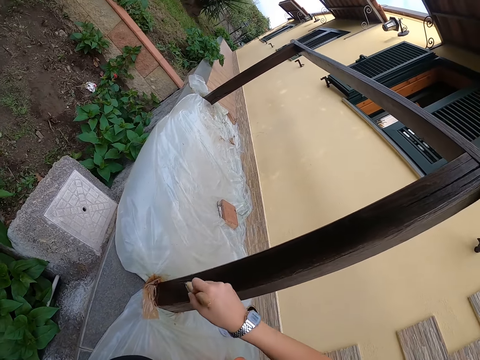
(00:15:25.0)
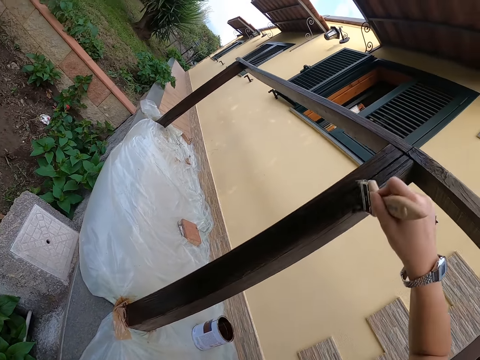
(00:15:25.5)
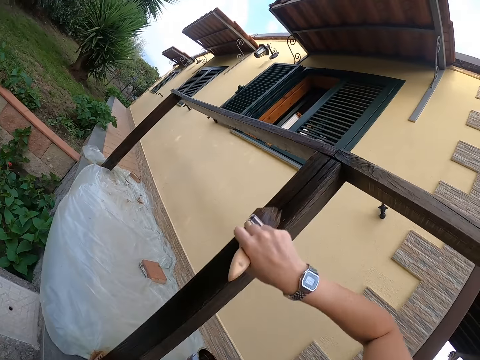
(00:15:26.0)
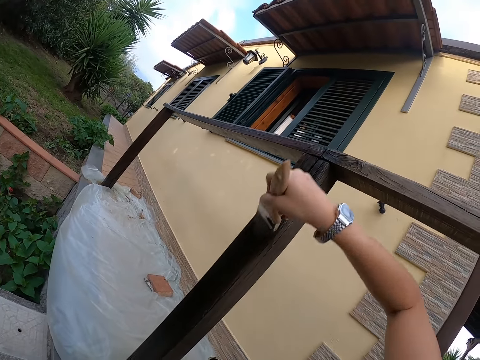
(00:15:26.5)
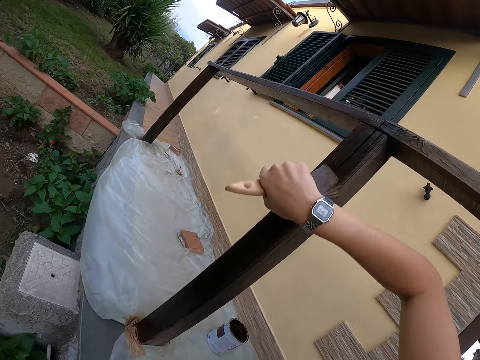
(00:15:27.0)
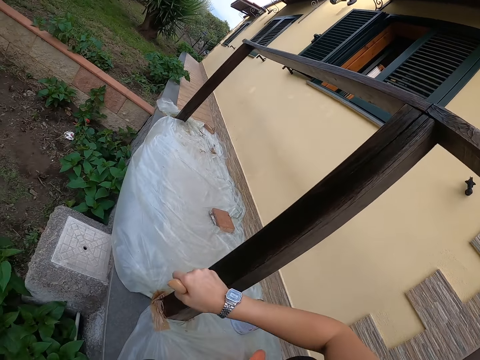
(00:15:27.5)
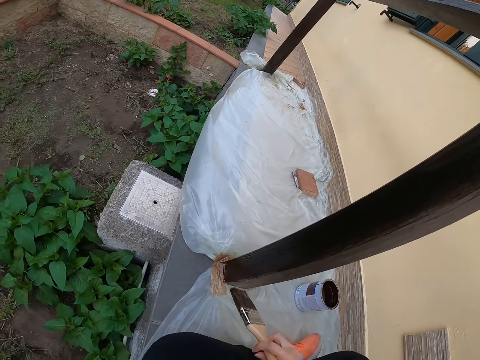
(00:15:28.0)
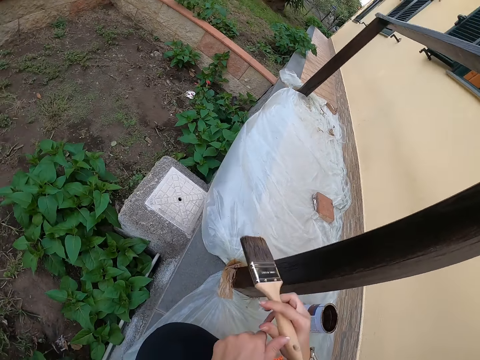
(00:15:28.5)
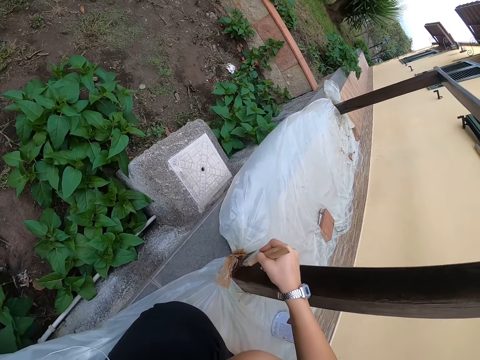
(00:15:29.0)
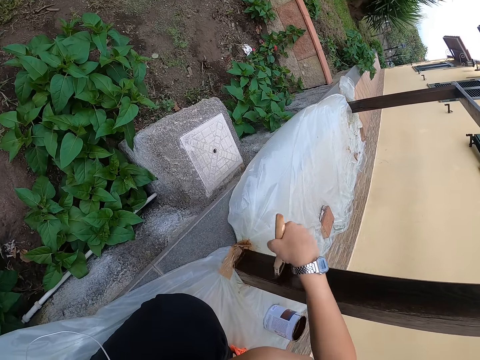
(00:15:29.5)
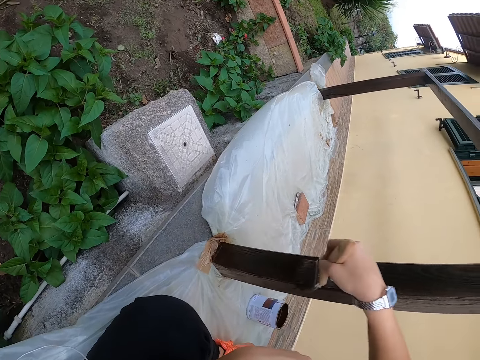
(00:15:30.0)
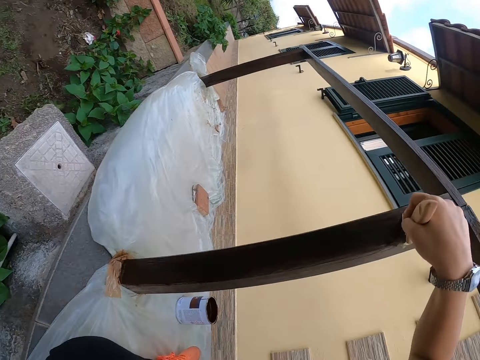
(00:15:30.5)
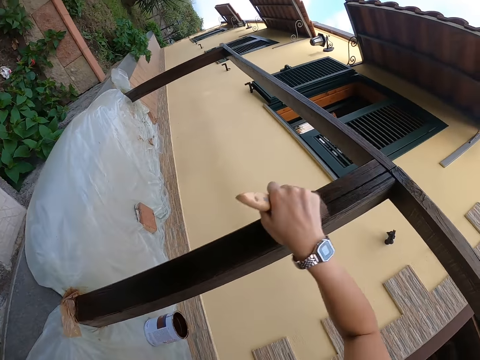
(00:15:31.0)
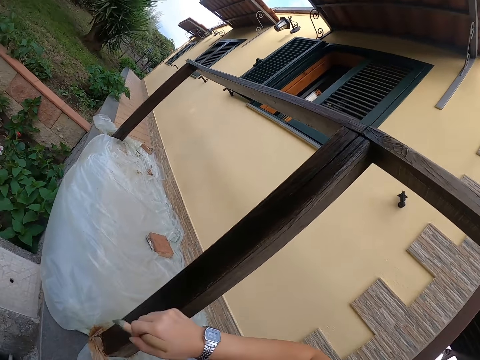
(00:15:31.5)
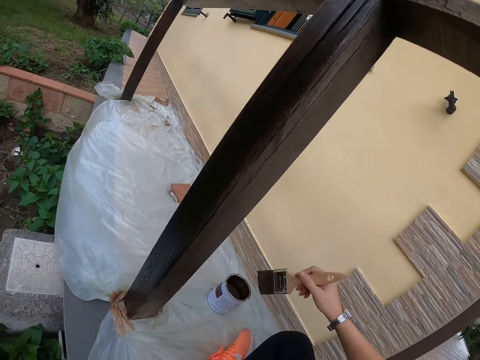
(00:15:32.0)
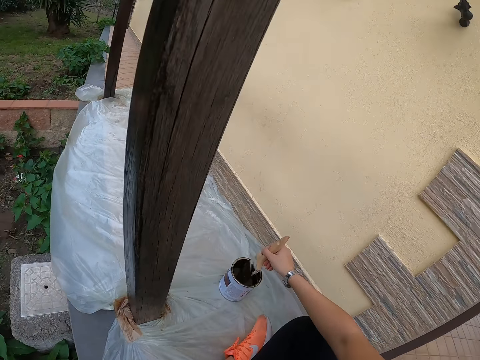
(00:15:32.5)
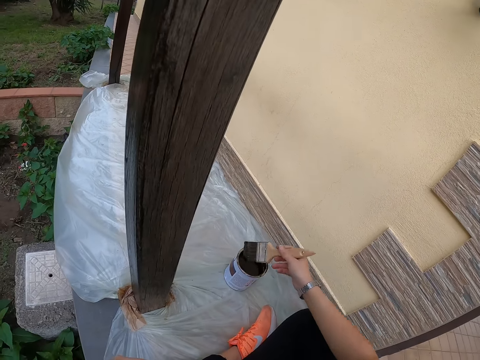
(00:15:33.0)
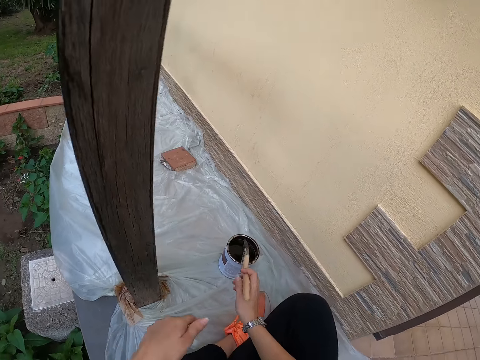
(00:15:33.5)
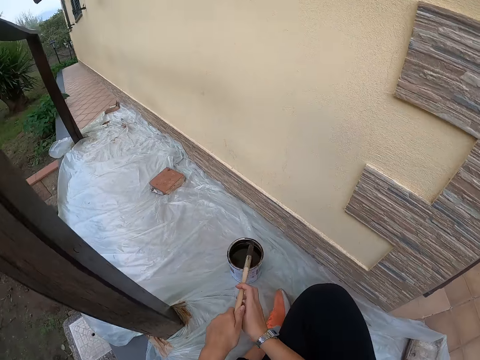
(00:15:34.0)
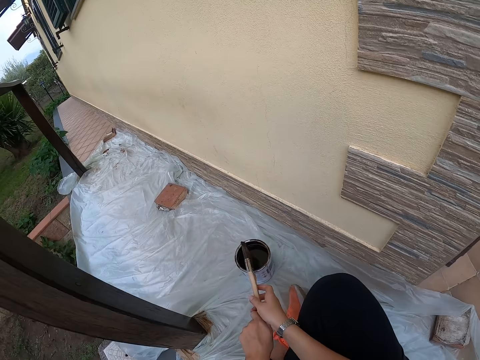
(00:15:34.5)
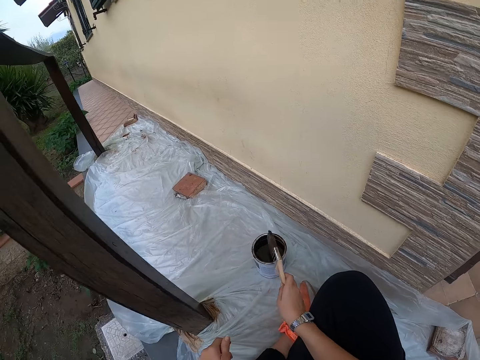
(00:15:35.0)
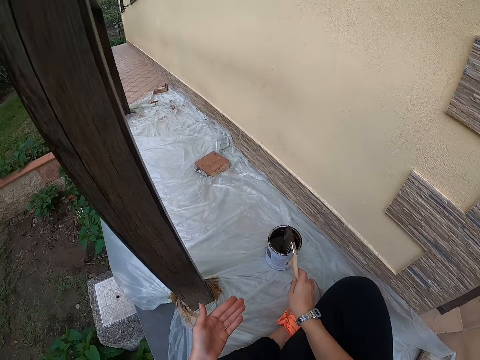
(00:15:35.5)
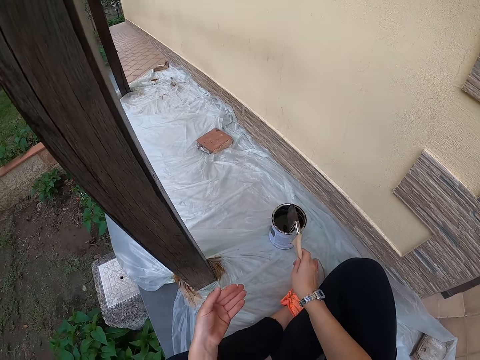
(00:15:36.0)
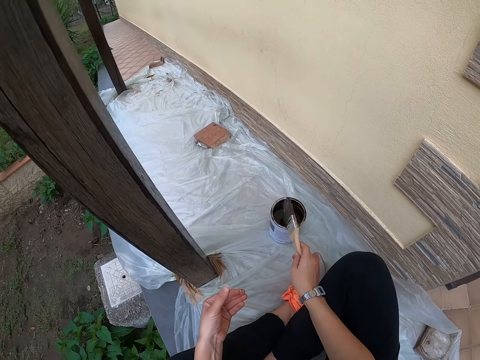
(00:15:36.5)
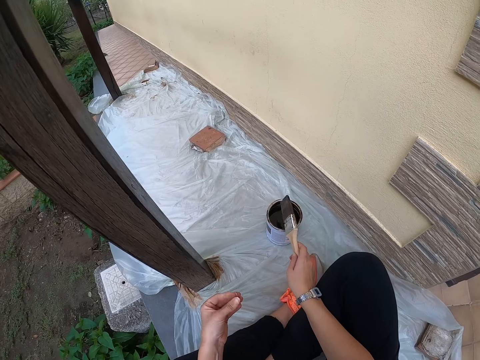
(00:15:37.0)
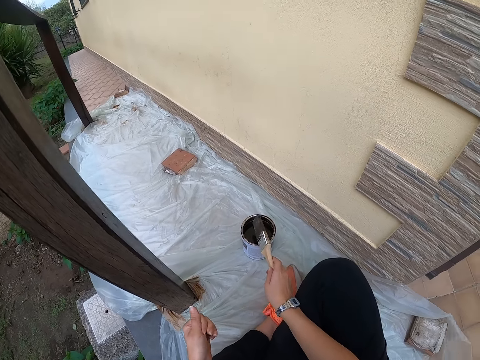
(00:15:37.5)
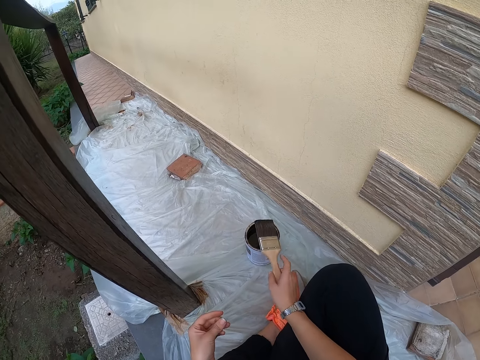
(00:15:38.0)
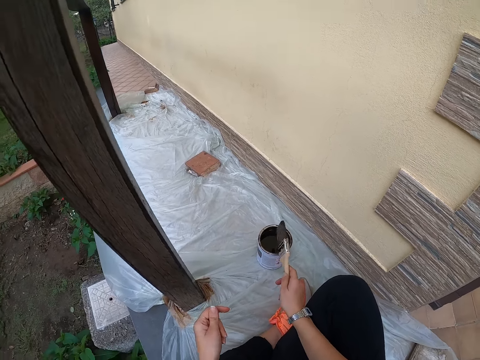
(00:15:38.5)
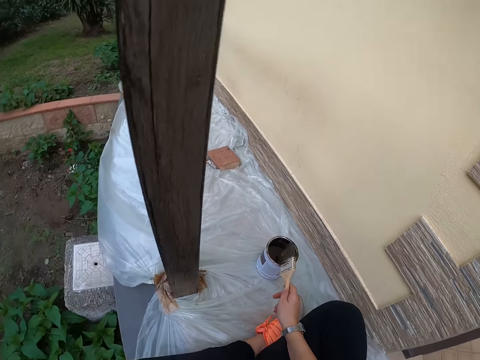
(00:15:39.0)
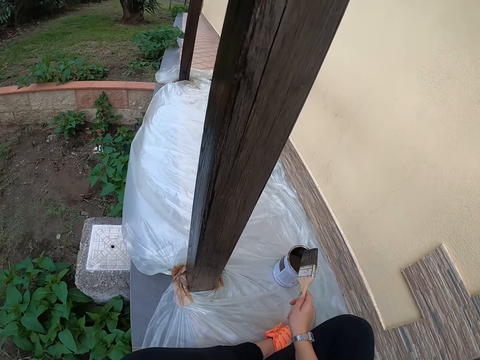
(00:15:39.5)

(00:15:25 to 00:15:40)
The camera wearer stops painting the balcony. They paint the balcony with the paint brush. They stop painting the balcony. They take some paint from the paint can or container with the paint brush. They take out the paint brush from the container. They adjust the handling of the paint brush. They hit the top of the paint can with the paint brush.

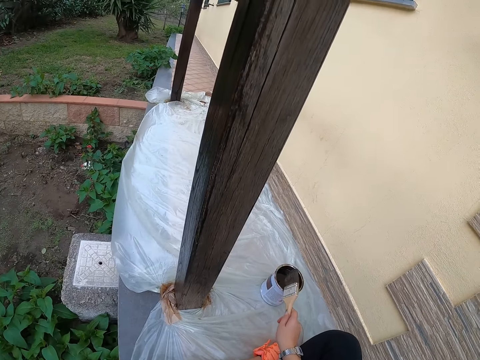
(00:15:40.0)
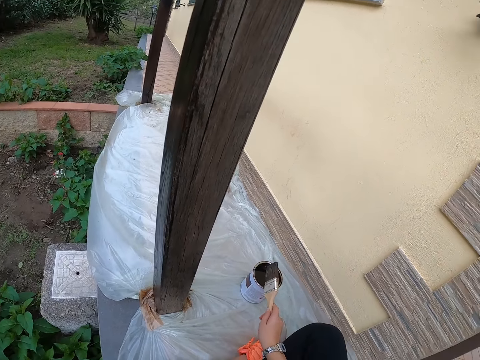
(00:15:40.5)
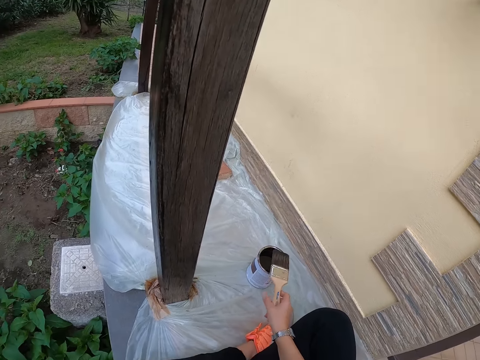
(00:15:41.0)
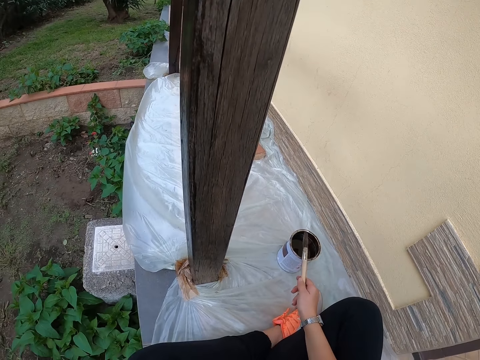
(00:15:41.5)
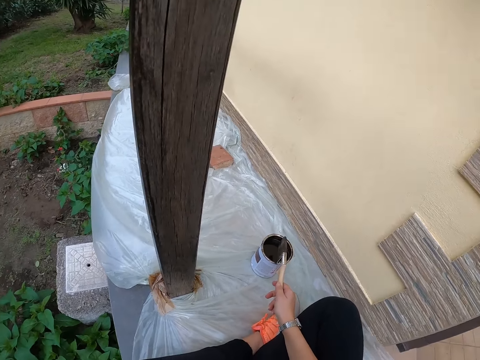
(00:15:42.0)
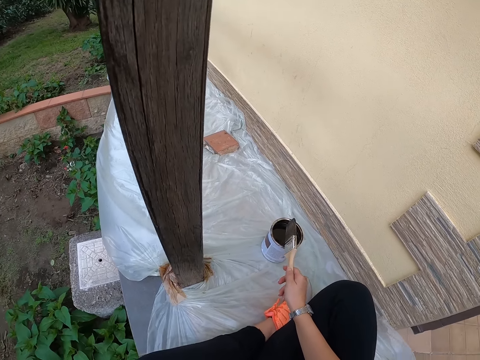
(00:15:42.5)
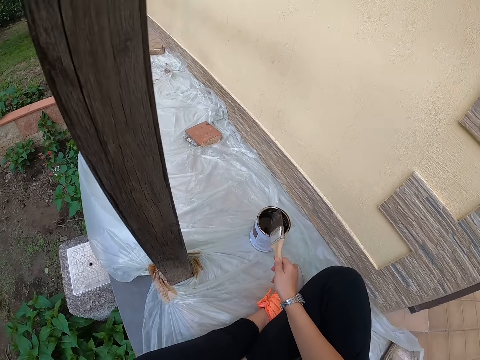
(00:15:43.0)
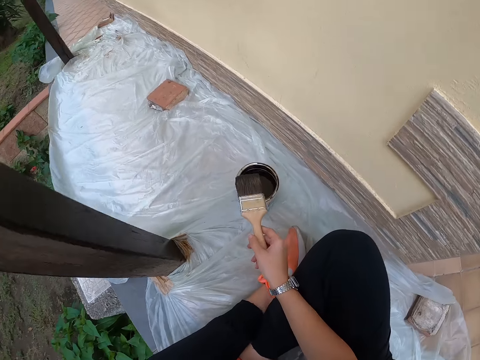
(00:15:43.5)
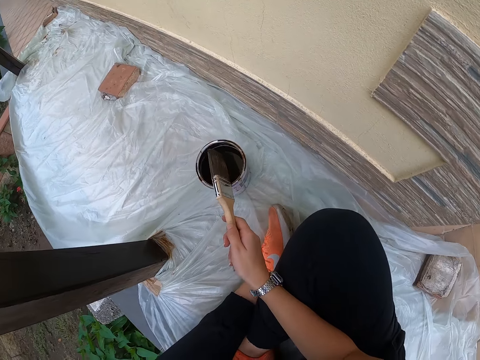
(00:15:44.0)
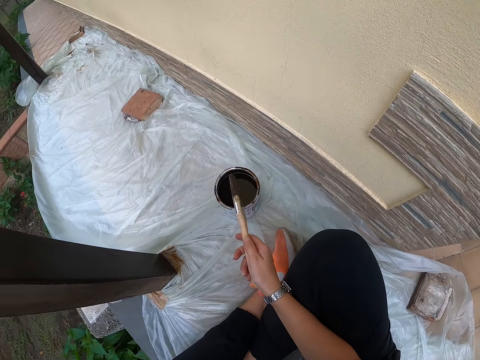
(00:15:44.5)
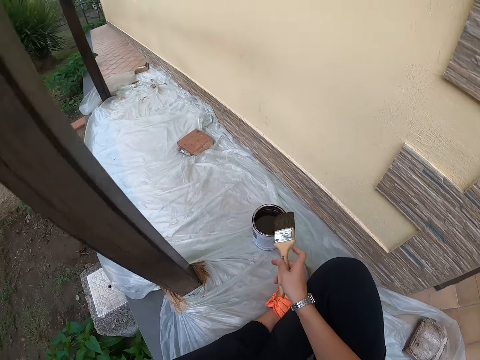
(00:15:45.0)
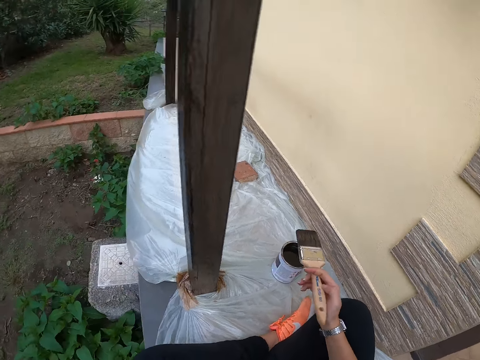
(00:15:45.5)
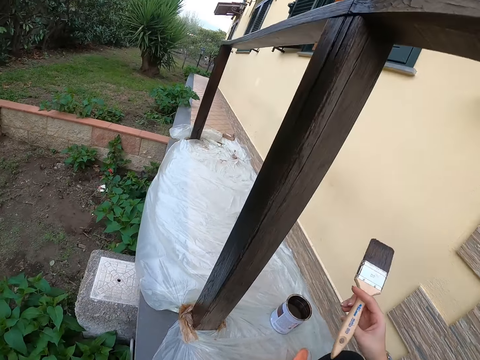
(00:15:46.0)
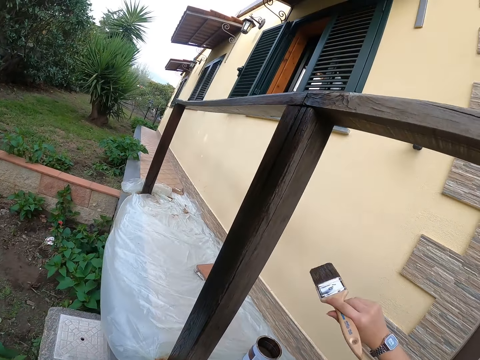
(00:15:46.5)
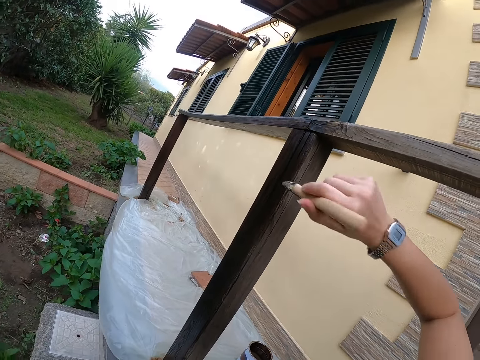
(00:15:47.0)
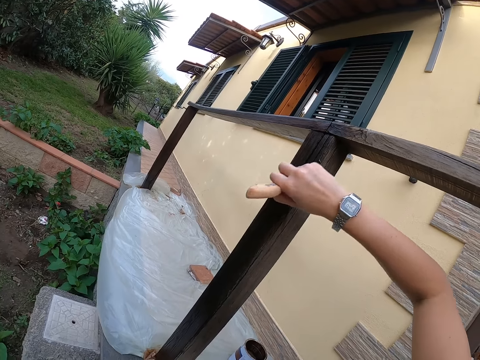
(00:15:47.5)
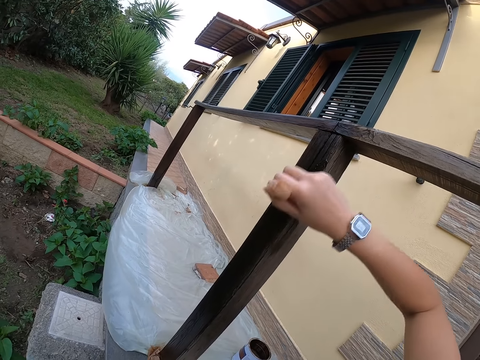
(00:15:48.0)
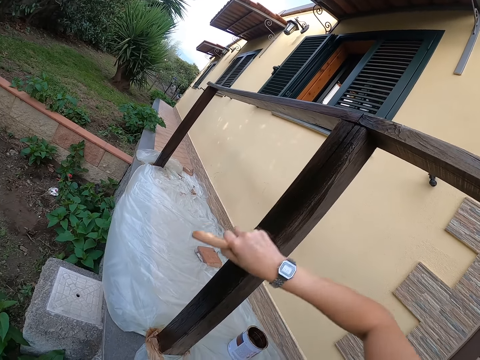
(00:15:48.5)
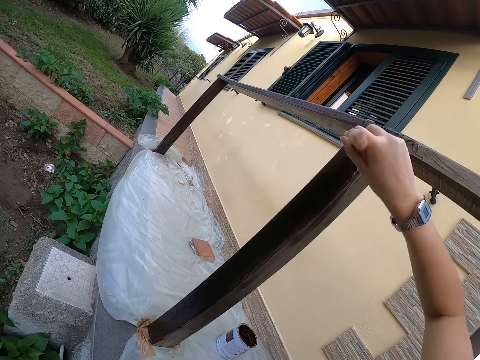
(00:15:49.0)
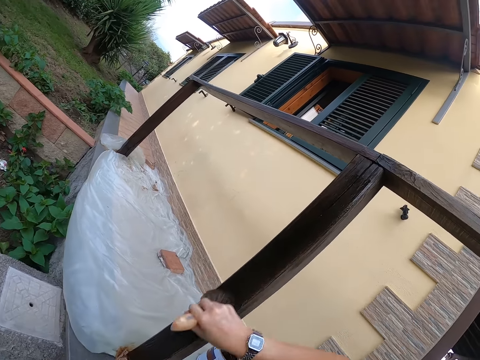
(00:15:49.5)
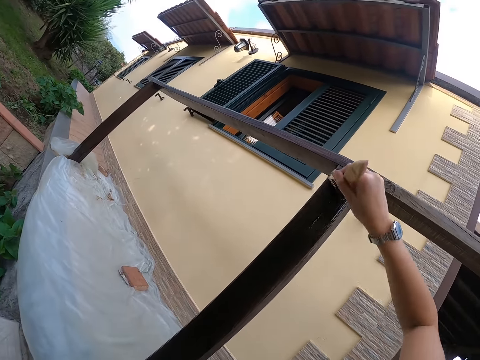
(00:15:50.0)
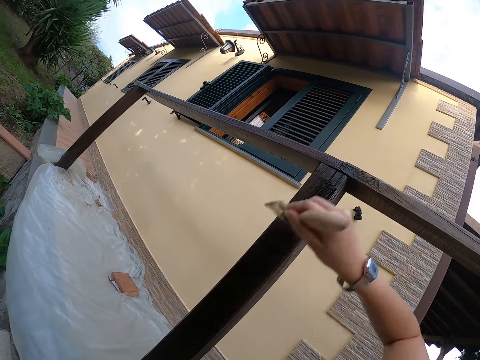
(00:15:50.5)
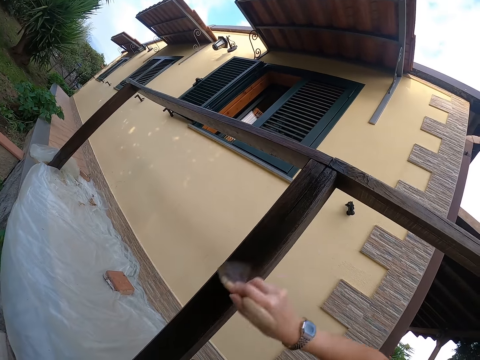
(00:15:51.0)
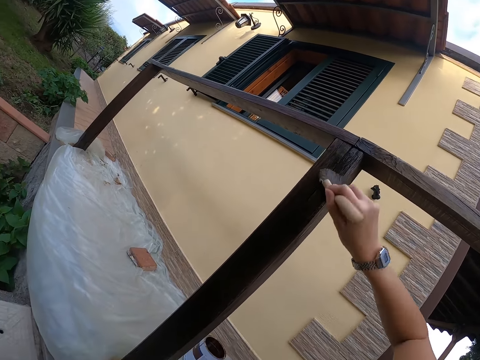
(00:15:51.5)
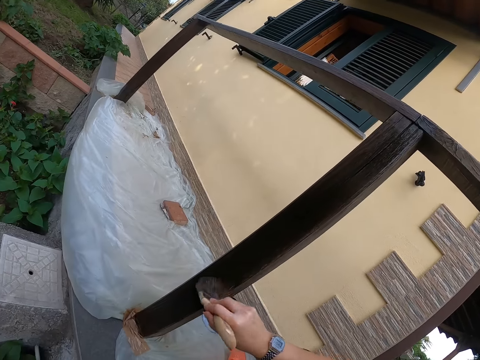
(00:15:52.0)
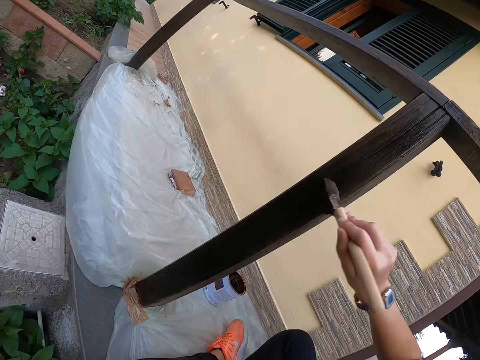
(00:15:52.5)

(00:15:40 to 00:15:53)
The camera wearer stops hitting the top of the paint can with the paint brush. They paint the balcony with the paint brush.
